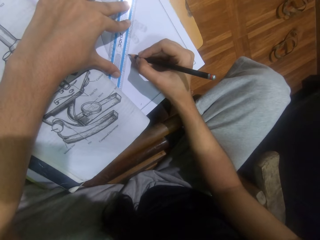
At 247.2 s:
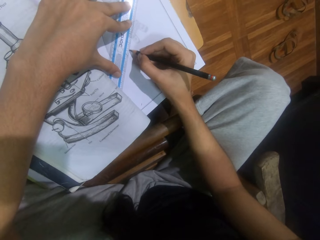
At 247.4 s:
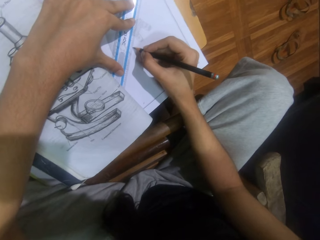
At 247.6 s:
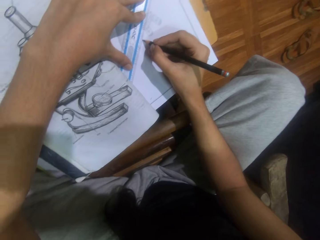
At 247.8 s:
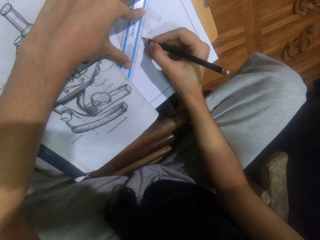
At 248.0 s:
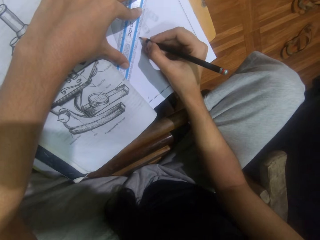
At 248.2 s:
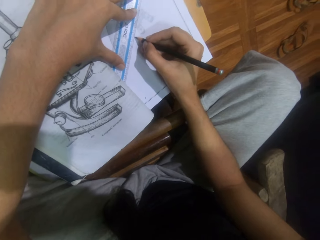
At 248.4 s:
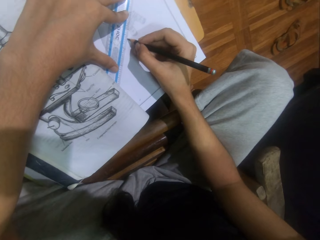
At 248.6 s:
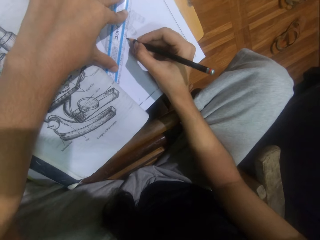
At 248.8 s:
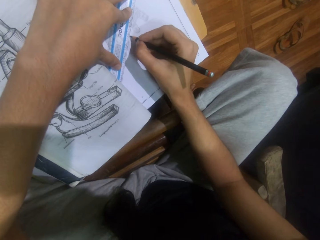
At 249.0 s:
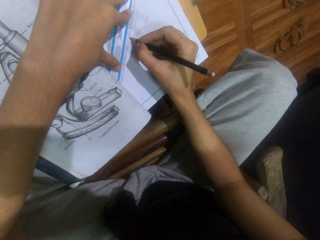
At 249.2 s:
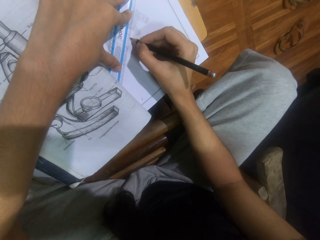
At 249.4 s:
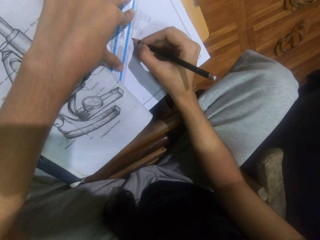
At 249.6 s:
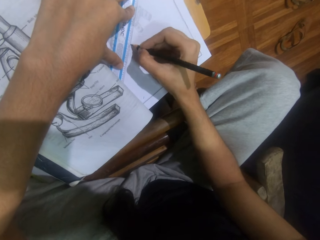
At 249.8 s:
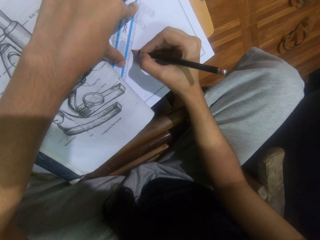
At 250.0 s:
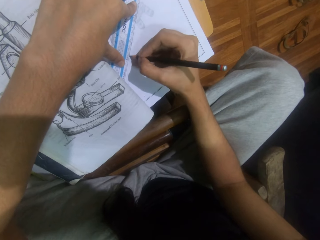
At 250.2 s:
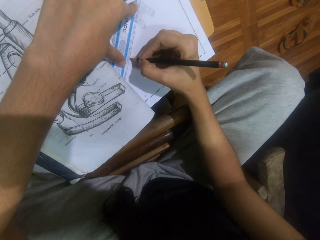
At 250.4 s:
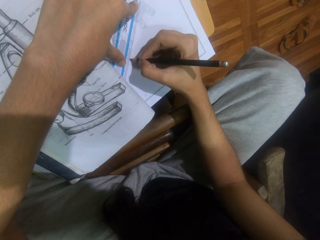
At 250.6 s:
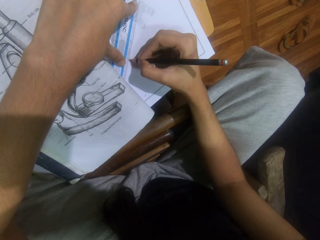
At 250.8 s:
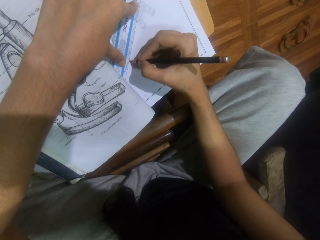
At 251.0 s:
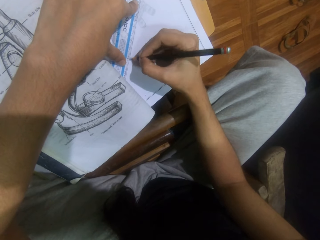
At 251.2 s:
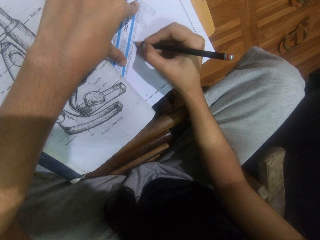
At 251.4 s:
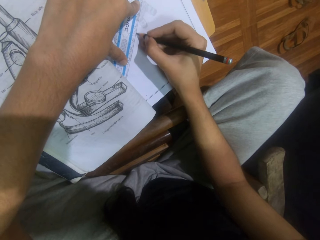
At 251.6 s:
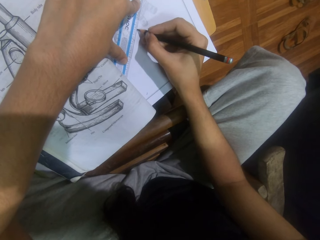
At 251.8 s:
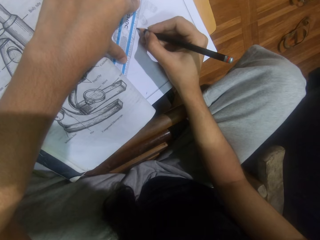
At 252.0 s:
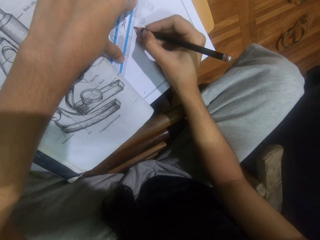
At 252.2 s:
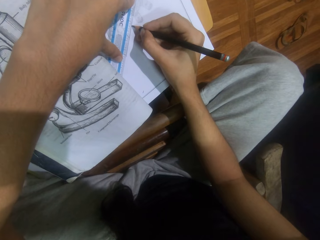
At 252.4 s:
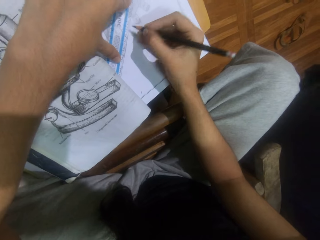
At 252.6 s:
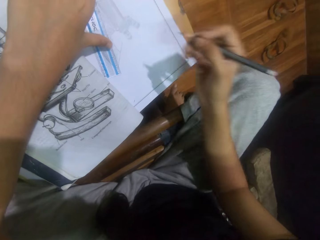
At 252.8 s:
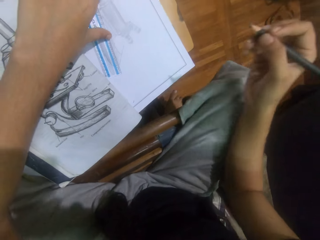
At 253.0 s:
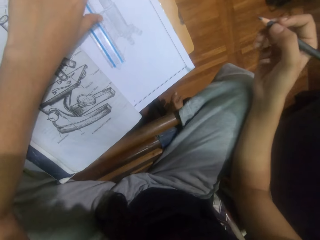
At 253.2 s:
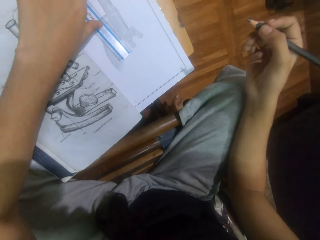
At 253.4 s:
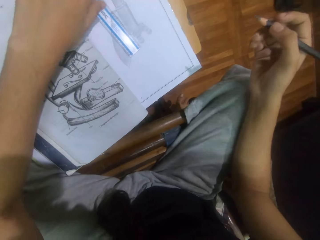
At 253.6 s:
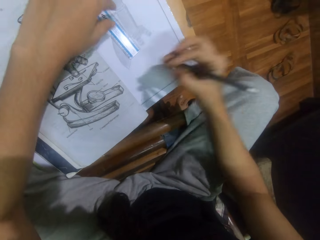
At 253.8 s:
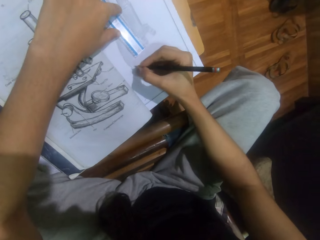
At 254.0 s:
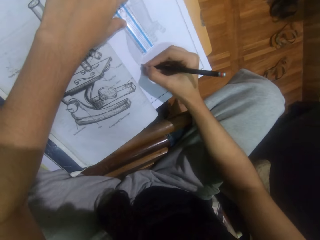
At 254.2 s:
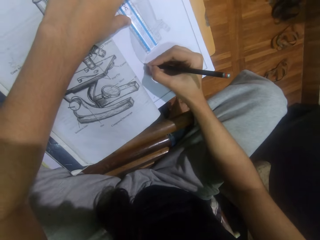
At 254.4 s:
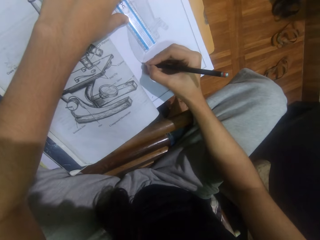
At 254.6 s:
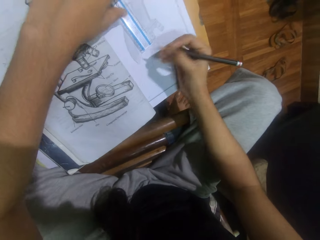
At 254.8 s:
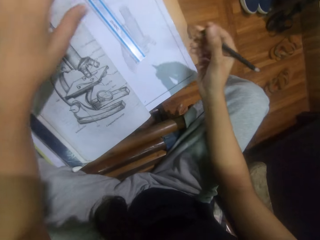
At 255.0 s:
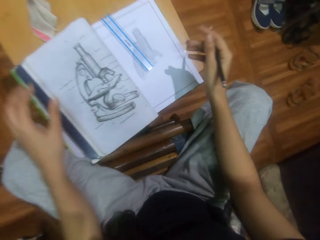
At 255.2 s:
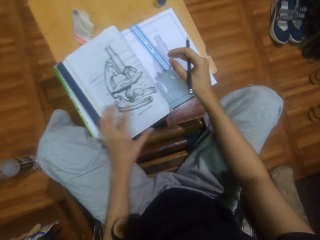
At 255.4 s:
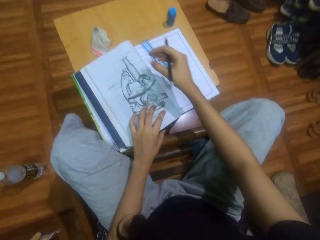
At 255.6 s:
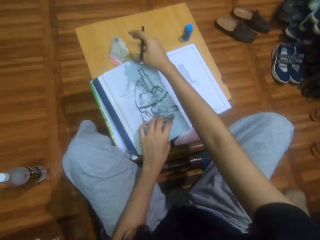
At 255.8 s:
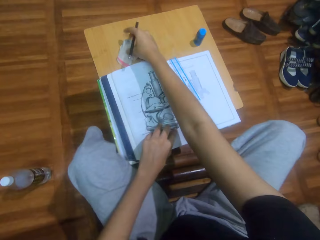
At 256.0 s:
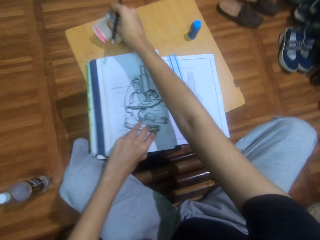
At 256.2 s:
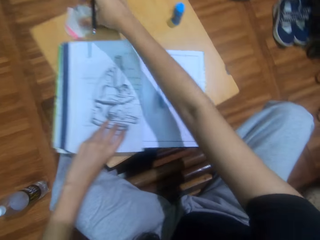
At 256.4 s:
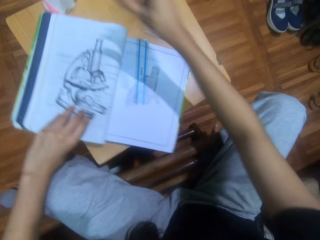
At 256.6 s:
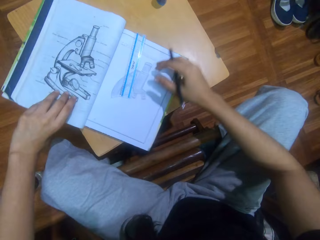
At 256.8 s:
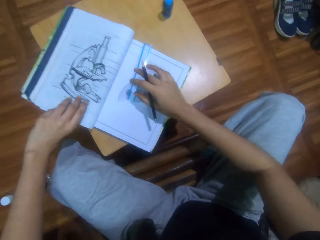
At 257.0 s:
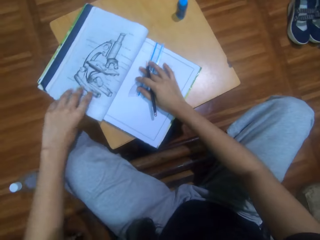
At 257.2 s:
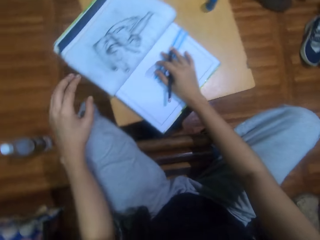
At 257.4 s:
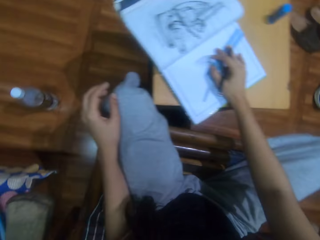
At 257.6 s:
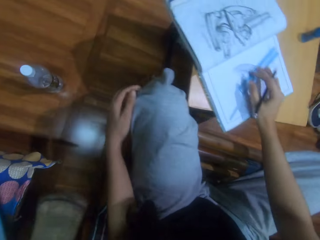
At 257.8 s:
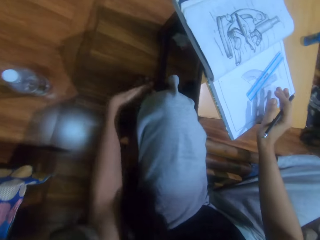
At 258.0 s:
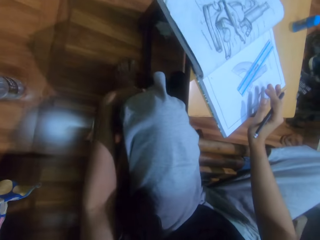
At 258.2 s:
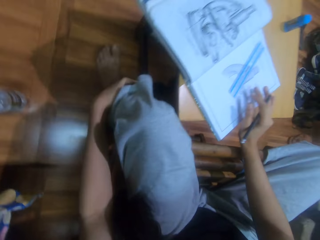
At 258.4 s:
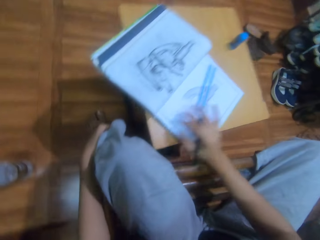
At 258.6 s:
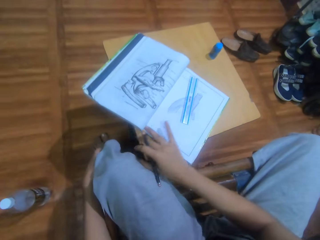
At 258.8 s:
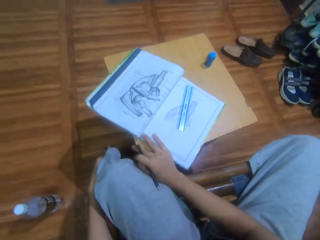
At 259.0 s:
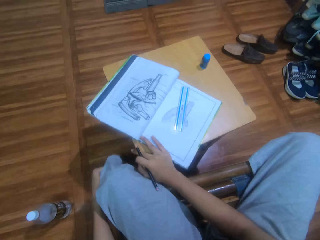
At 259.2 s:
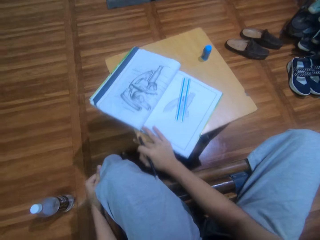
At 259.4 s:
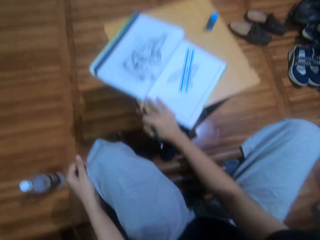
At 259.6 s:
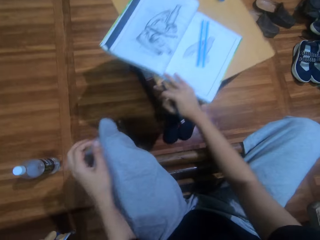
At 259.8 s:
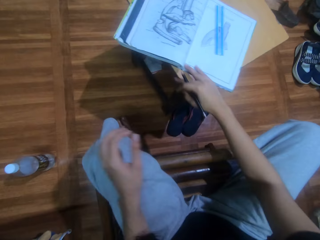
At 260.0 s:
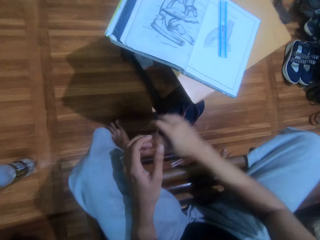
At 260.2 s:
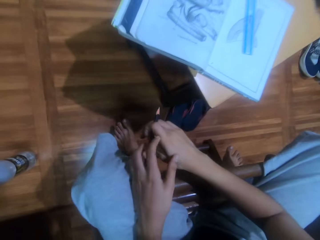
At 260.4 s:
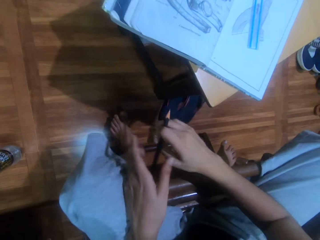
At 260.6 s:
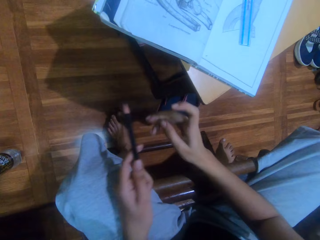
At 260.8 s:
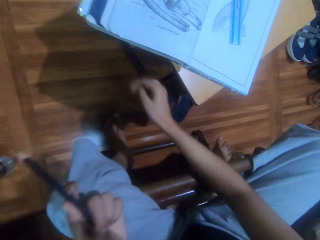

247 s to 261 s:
The camera wearer draws on a book. He moves a ruler on the book. He draws on the book. He moves a fabric from the stool. He picks up a paper. He turns the book on the stool. He touches his legs. He scrubs the leg with the left hand. He moves the stool on the floor.

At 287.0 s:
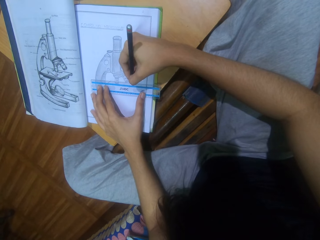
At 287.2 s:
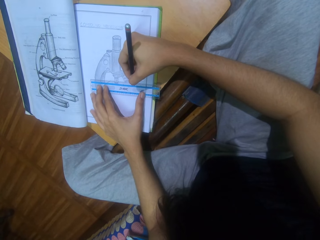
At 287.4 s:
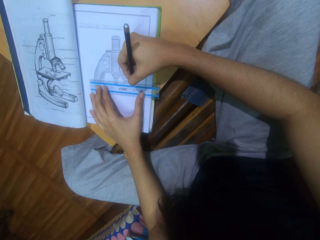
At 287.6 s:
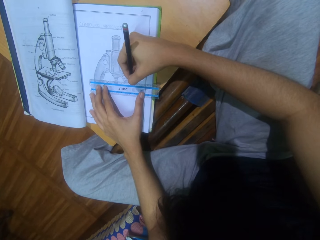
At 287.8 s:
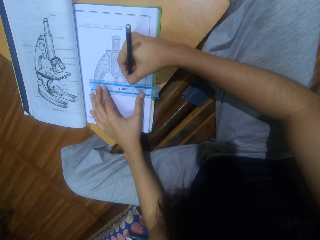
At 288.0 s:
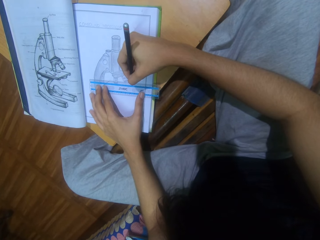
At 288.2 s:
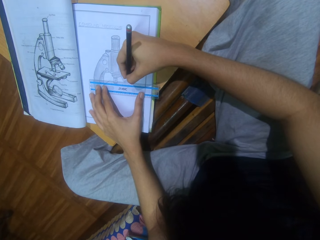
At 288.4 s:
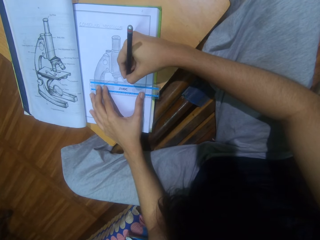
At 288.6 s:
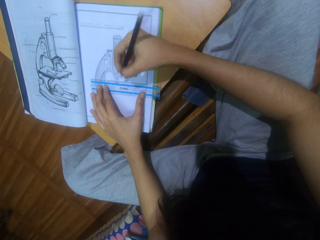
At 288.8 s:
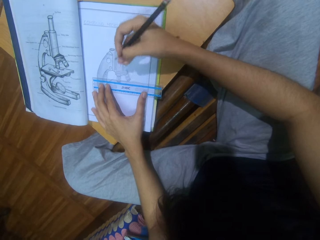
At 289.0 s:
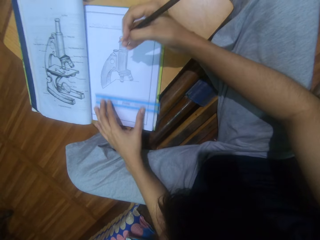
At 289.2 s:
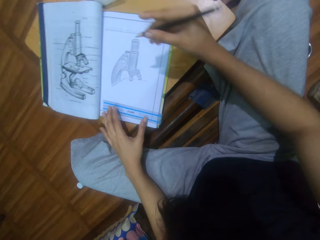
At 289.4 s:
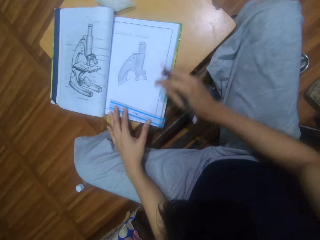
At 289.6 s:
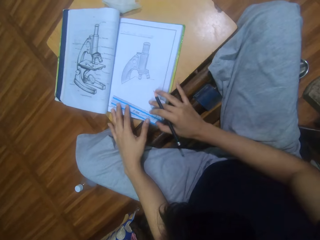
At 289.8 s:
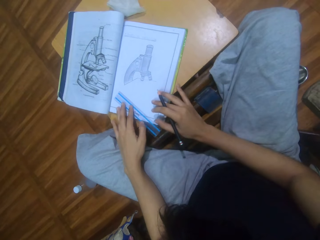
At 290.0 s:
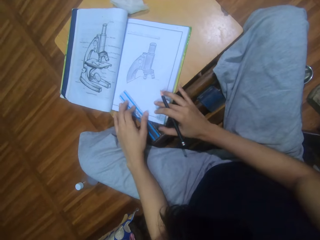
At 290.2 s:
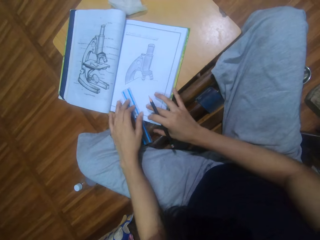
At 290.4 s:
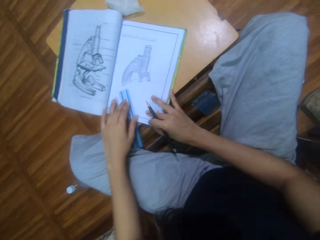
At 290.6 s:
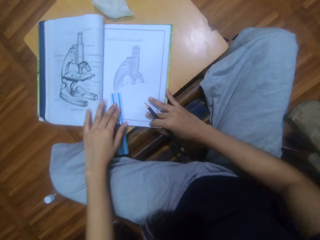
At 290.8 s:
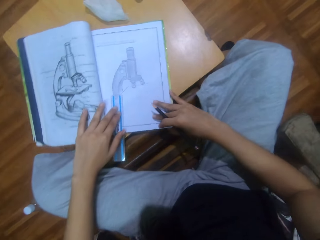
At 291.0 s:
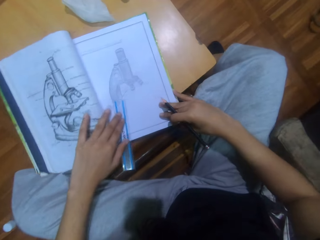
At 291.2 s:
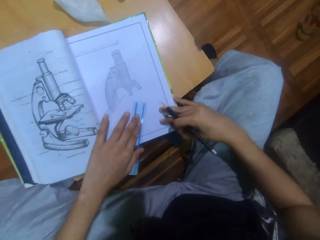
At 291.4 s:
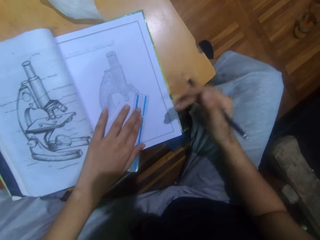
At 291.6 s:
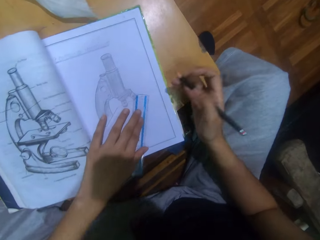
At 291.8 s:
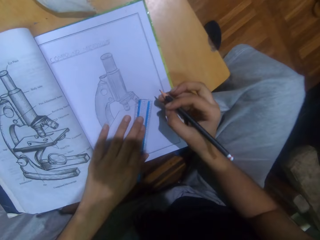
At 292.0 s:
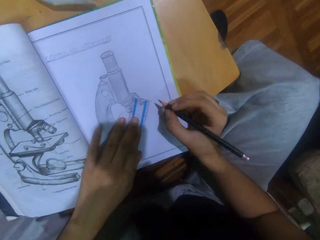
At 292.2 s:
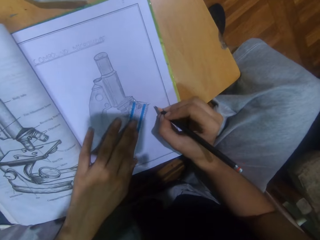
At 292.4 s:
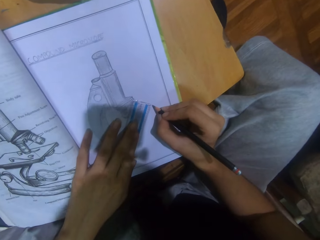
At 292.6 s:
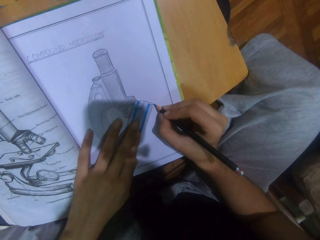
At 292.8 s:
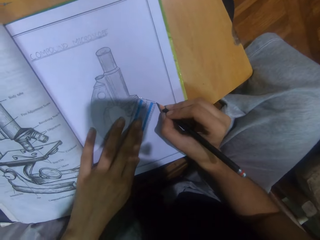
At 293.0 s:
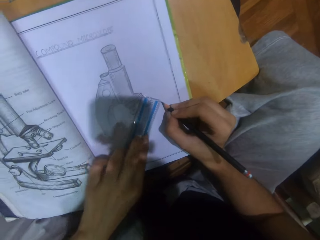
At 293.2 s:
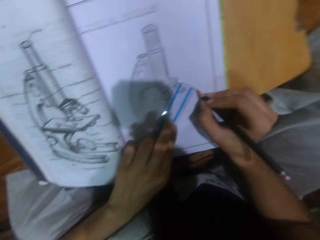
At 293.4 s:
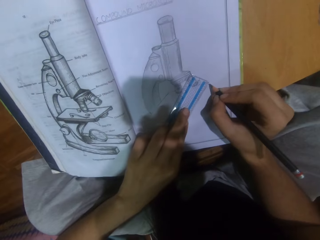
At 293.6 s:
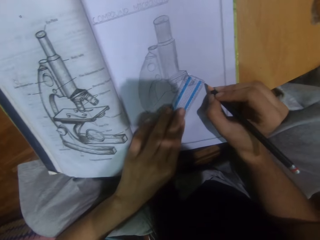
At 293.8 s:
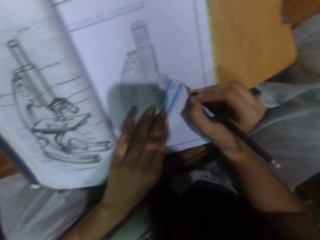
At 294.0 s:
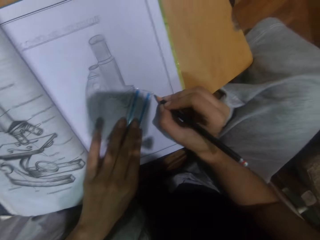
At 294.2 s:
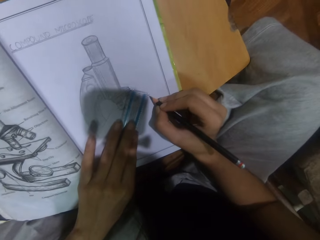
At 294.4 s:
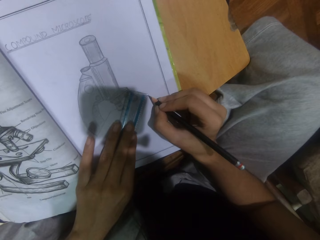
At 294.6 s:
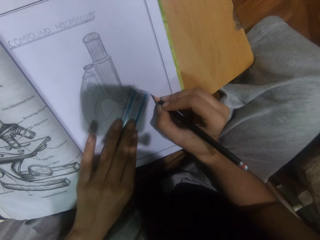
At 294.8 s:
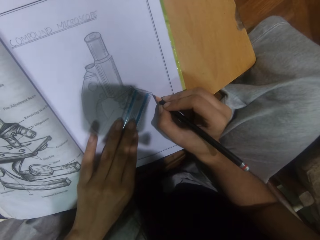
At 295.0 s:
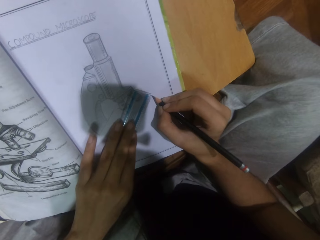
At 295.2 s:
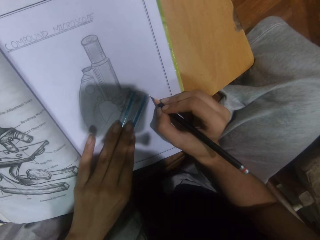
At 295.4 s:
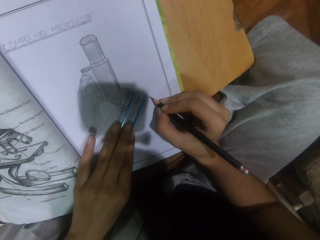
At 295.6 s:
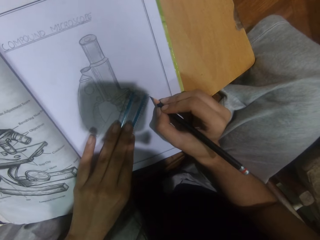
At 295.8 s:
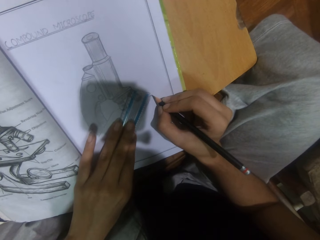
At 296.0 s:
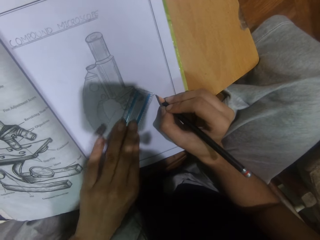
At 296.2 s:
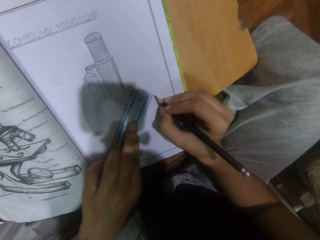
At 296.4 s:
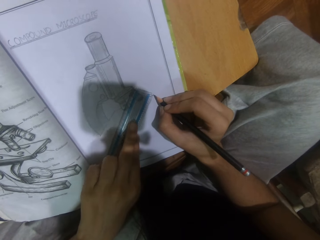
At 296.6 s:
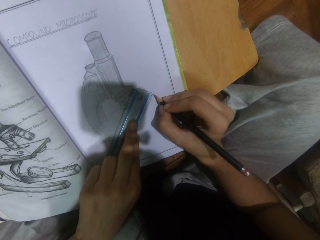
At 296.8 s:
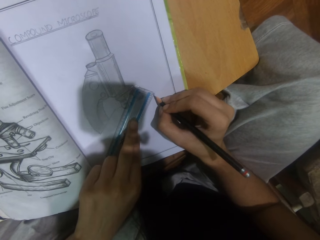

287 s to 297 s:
The camera wearer moves a ruler on the drawing book with the left hand. They pull the ruler, move a hand, and push the ruler. They adjust the drawing book with the right hand. They turn the book. They place the ruler diagonal on the drawing book with the left hand. They hold the ruler on the book. They draw on the drawing book with a pencil. They point the pencil on the book. They stretch the fingers.
